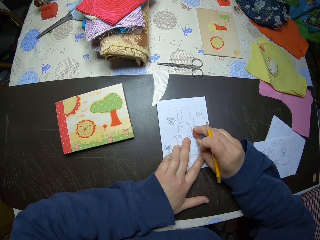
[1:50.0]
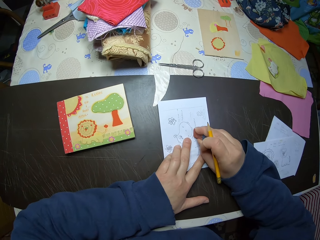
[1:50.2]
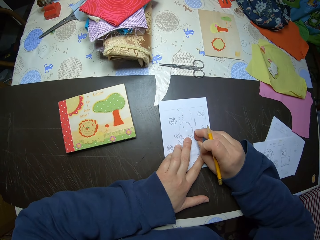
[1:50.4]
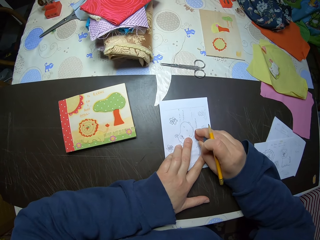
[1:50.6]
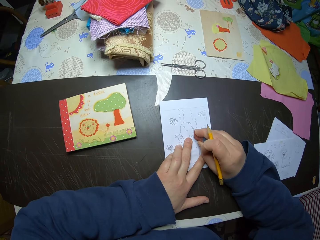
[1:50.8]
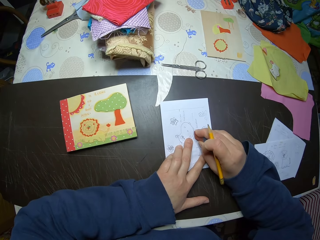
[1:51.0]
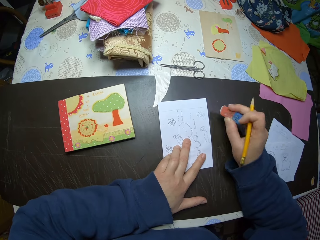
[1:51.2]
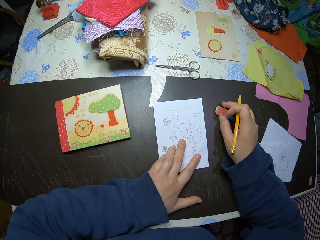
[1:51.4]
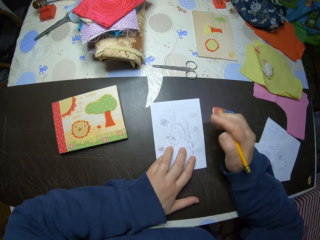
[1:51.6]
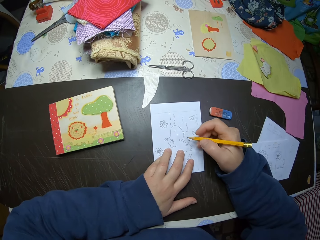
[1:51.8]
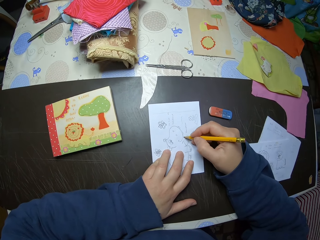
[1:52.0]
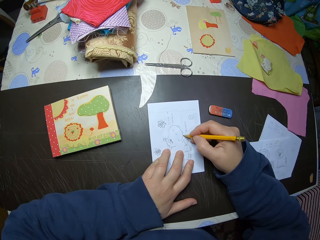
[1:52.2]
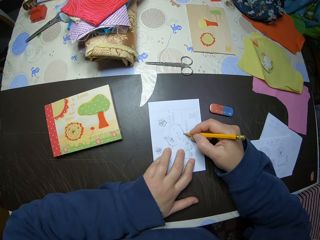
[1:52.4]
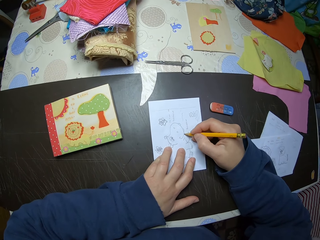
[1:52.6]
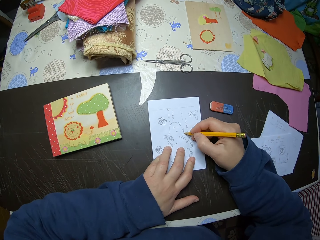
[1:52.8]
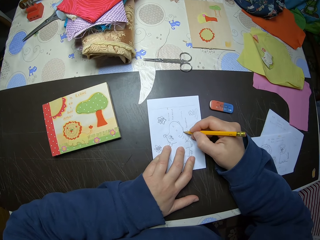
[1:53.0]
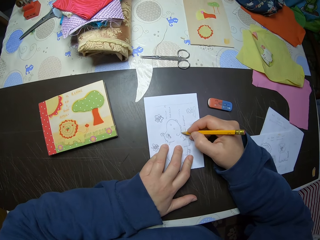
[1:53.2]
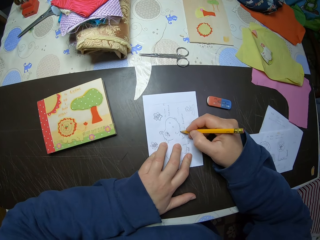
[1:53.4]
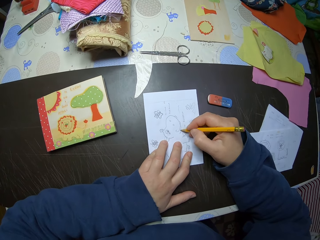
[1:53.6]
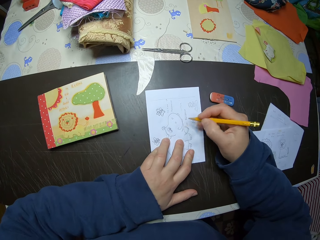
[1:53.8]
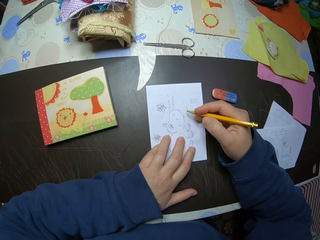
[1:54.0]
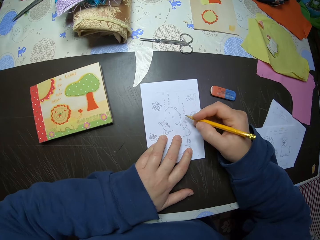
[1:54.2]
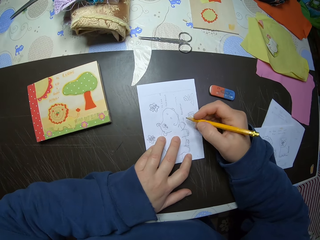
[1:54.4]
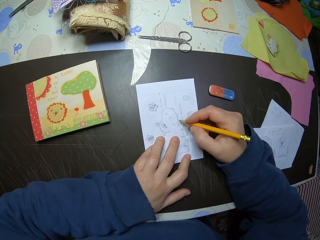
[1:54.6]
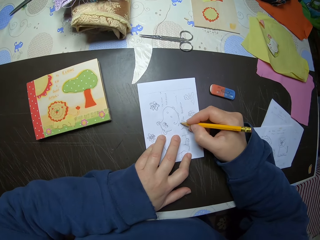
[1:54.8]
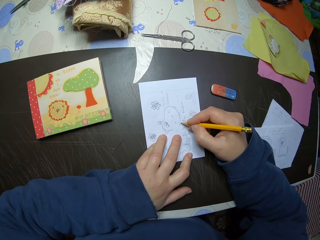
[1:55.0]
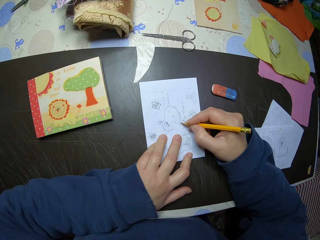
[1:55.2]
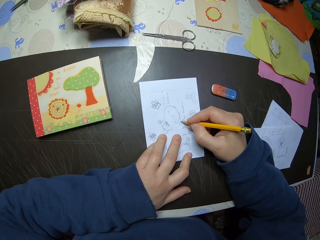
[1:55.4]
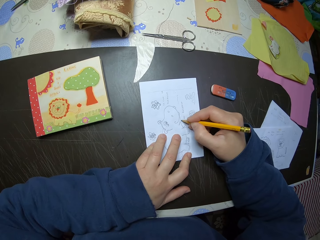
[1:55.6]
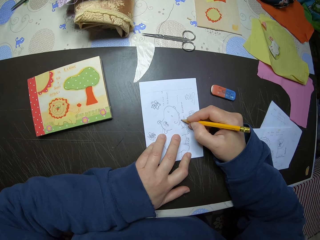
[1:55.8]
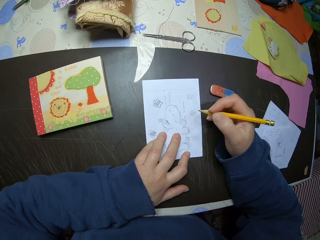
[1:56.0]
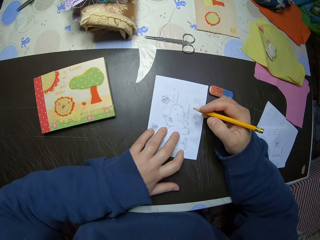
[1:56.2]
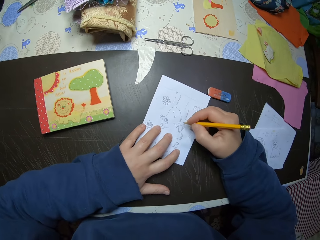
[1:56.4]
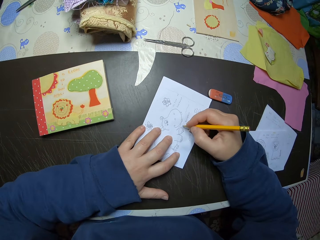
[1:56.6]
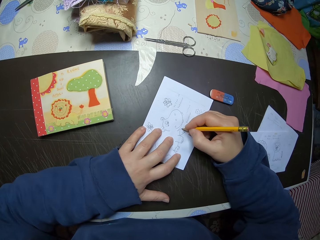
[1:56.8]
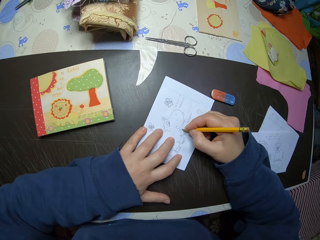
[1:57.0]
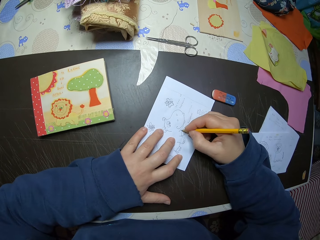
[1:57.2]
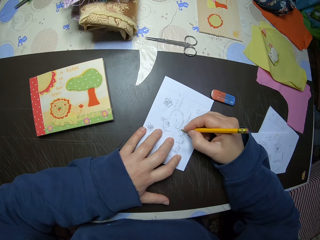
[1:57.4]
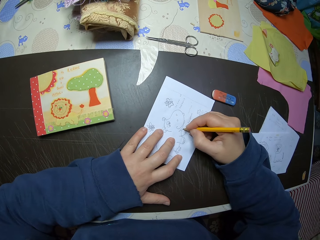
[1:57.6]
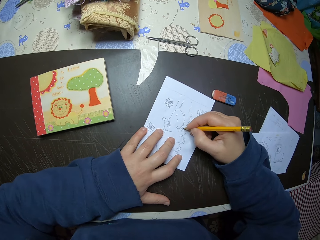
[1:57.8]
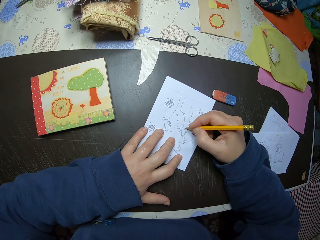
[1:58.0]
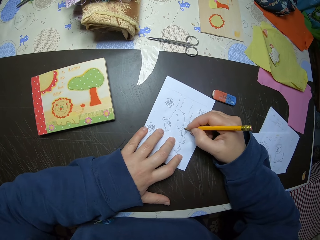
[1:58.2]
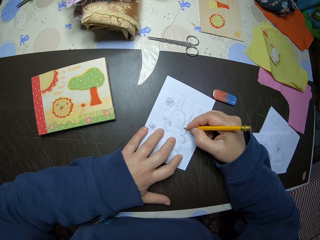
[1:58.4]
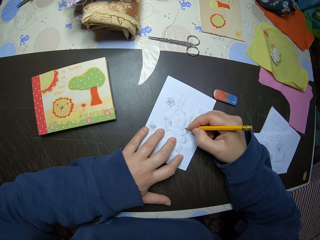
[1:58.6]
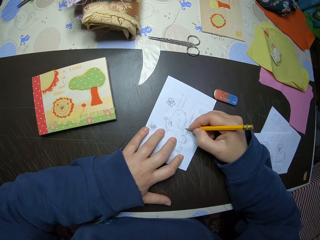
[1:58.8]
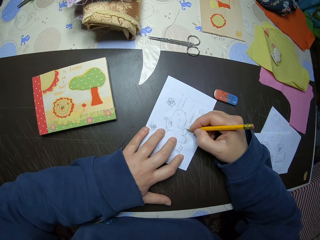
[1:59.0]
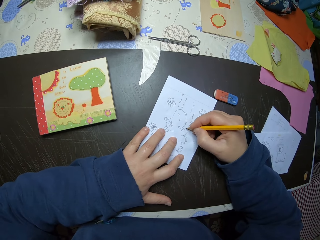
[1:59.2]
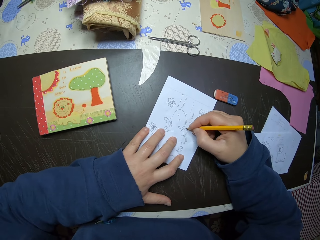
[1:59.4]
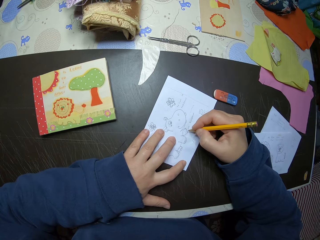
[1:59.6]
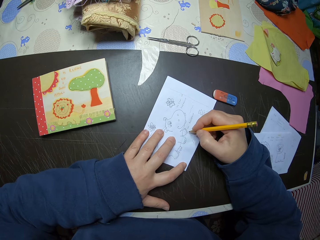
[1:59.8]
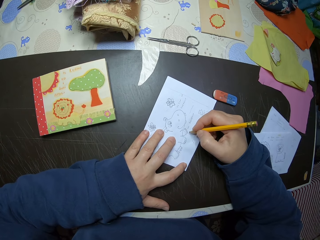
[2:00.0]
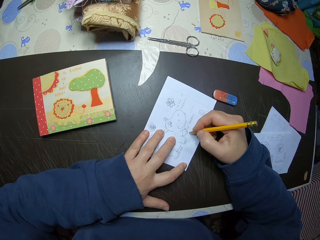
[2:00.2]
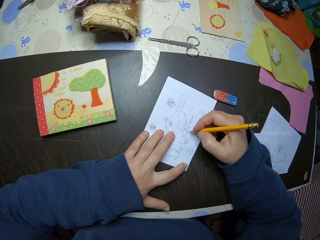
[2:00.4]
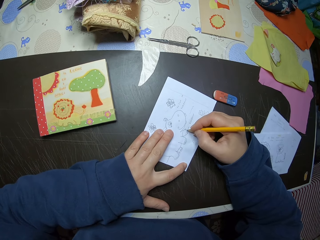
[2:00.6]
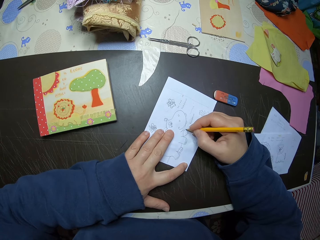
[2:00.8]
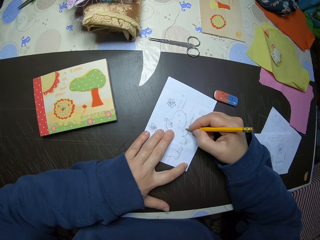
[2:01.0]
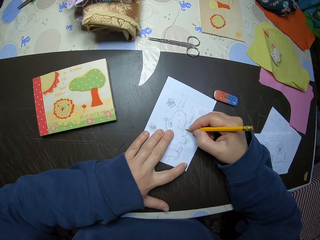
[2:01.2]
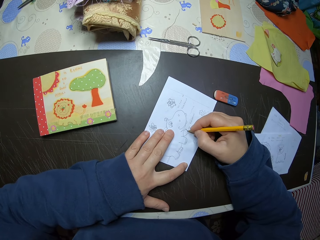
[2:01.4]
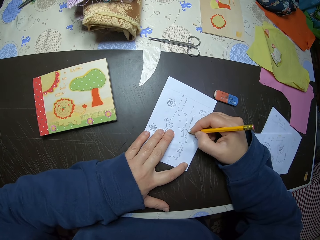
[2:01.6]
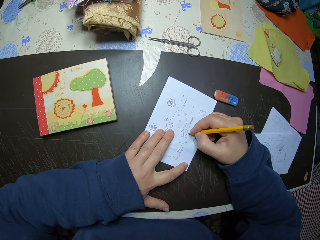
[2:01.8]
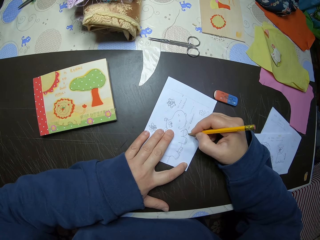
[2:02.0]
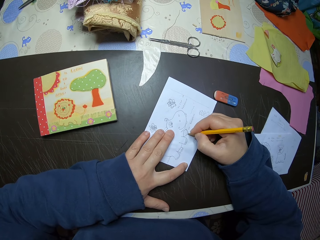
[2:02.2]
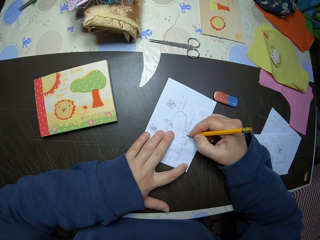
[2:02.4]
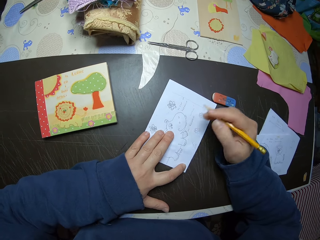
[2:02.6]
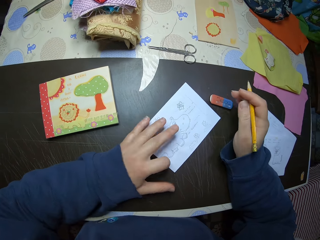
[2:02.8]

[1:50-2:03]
The camera wearer rubs the drawing on the paper. They drop the eraser on the table. They draw on the paper with the pencil. They move the paper on the table. They tilt the paper on the table. They draw on the paper.

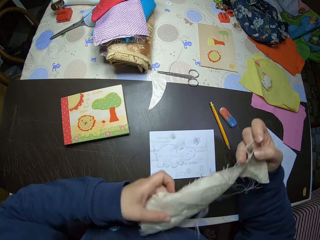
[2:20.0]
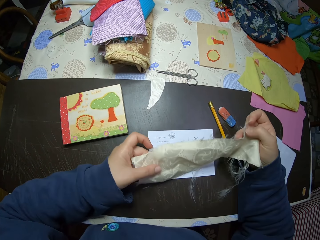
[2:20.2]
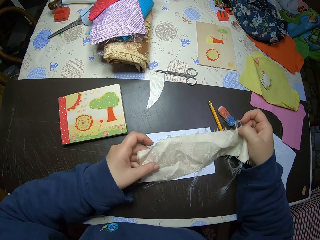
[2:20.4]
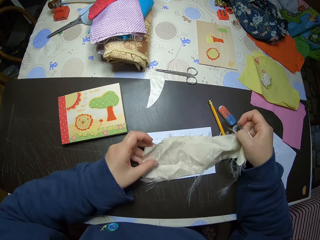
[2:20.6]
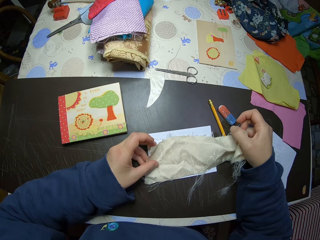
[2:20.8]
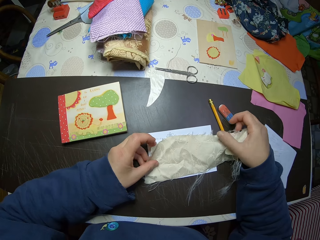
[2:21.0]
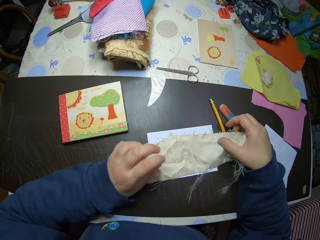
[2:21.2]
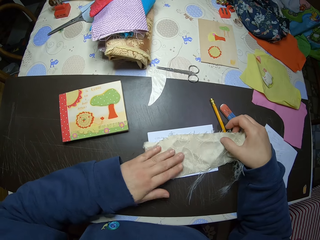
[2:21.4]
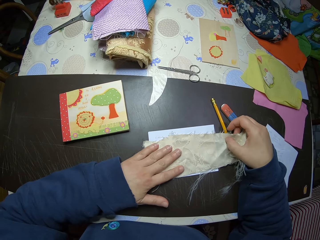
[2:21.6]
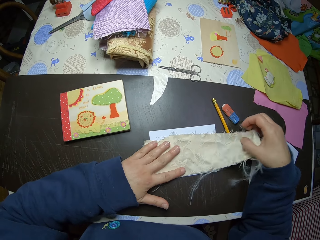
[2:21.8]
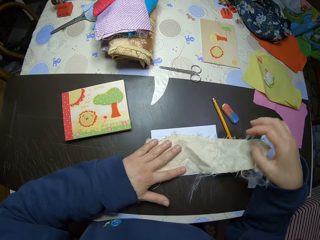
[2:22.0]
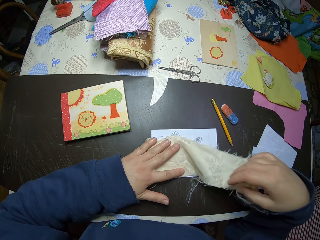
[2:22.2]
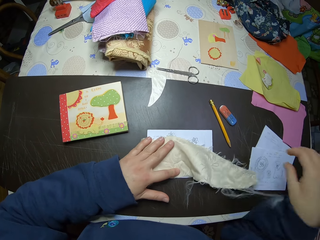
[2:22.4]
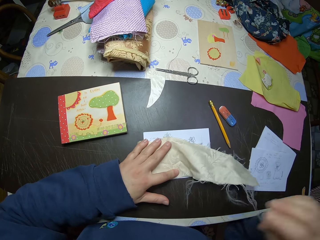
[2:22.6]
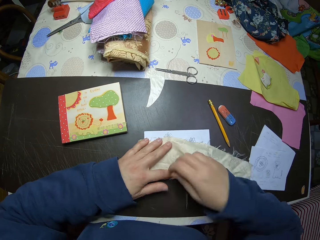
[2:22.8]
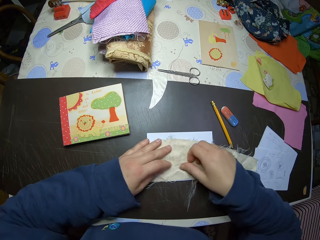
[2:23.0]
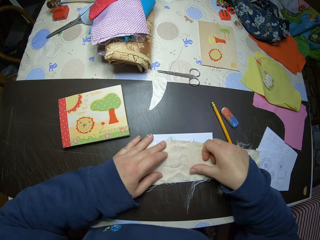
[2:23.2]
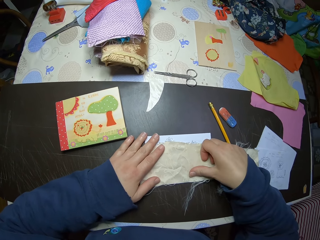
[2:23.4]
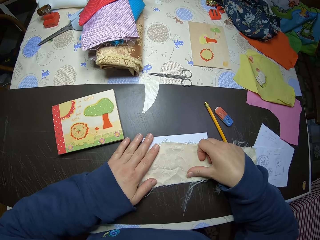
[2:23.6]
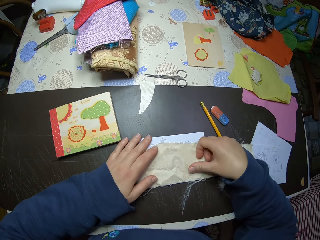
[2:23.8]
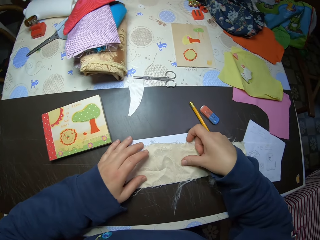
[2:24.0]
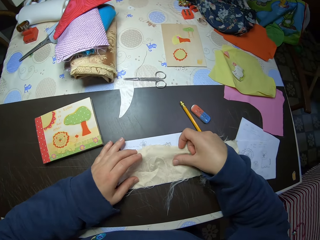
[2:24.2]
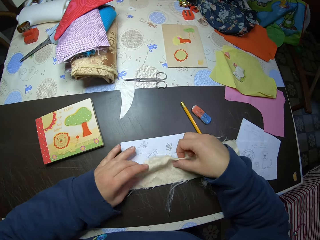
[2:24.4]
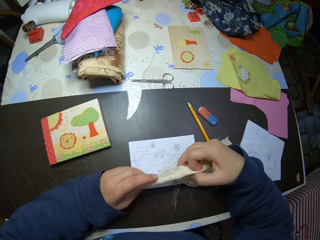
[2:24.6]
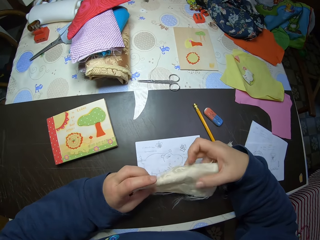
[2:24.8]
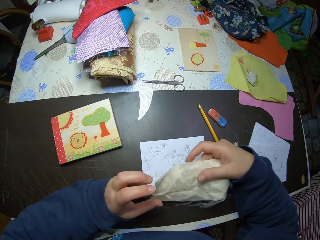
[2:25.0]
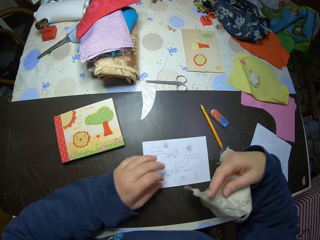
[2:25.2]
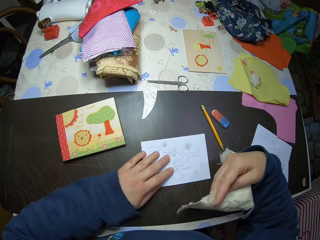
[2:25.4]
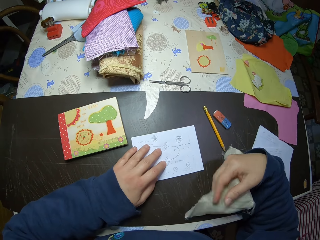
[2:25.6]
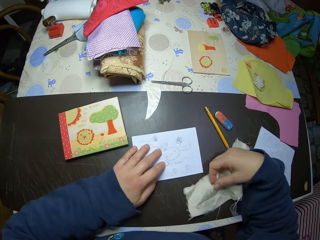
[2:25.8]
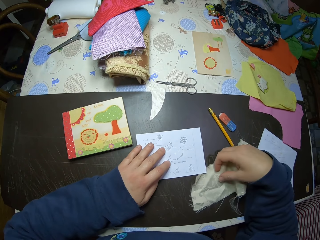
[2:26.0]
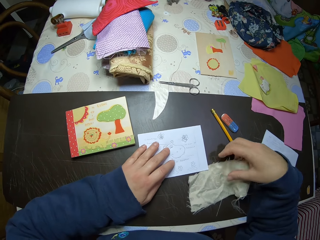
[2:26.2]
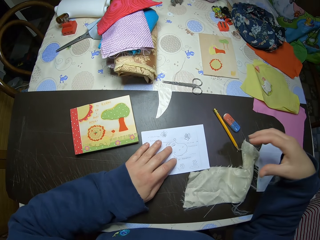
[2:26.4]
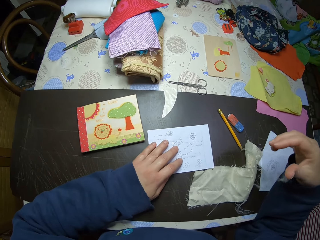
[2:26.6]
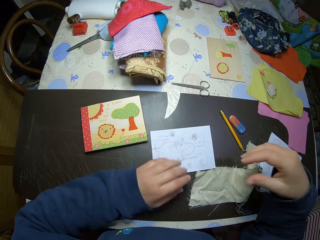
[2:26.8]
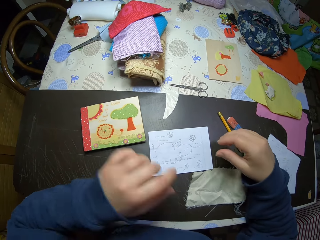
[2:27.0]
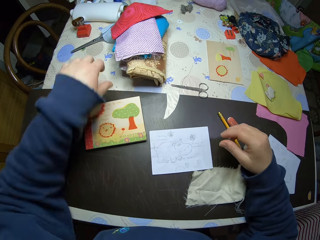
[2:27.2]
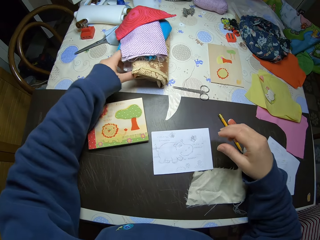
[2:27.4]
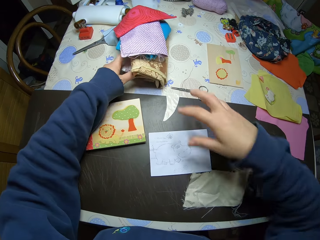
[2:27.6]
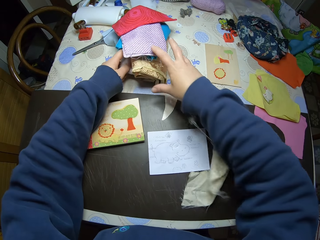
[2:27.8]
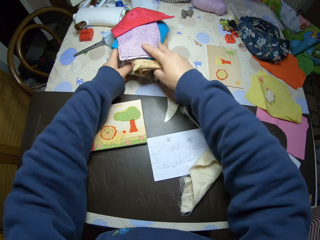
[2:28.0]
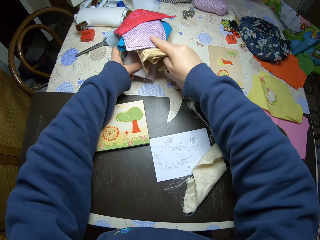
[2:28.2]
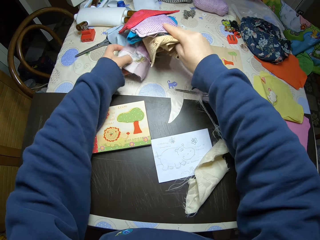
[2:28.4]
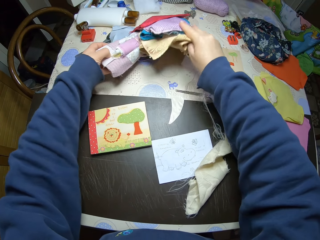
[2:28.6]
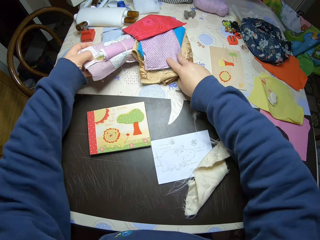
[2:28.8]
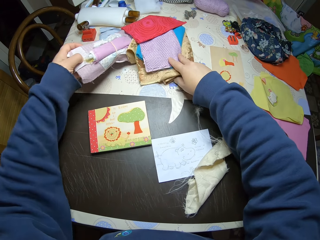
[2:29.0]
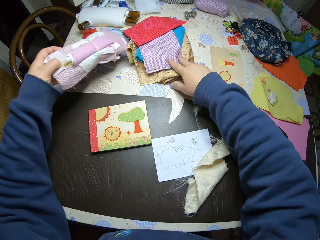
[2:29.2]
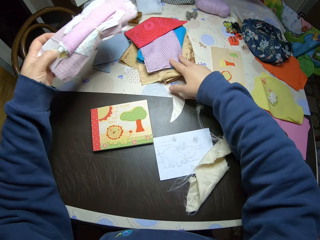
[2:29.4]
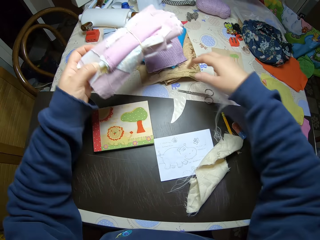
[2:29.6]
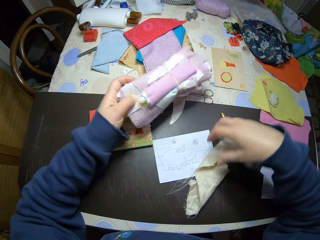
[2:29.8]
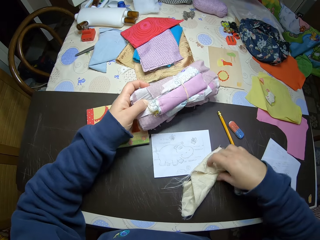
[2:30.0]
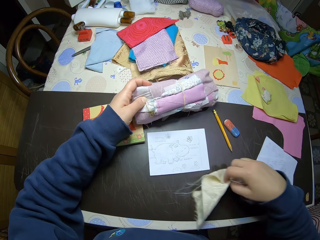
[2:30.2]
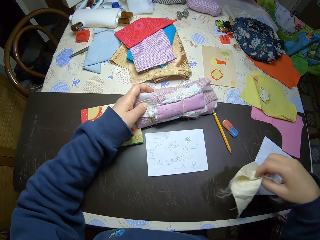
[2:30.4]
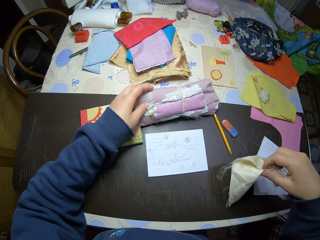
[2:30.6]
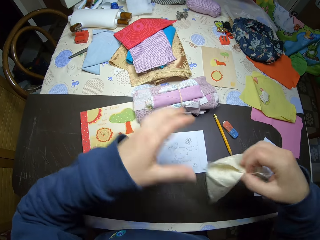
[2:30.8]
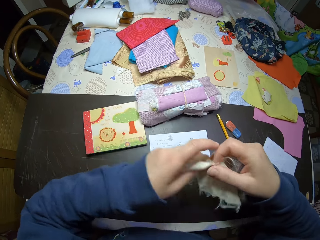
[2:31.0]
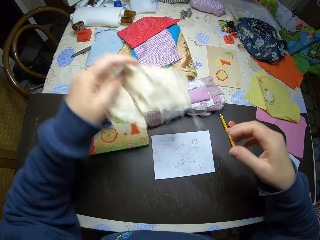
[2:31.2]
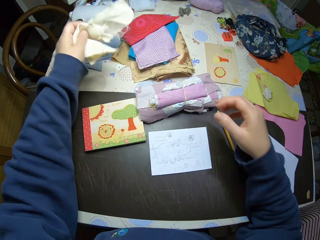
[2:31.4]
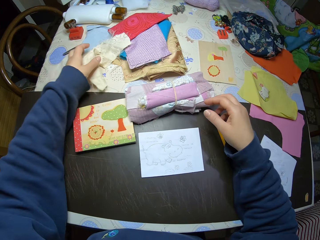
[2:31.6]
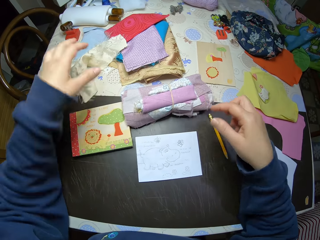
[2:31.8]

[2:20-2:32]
The camera wearer spreads the piece of cloth on the paper. They hold down the piece of cloth on the paper, lift the piece of cloth from the paper and fold the piece of cloth. They move the paper on the table. They hold the piece of cloth with one hand. They put the piece of cloth on the table. They pick out tied pieces of cloth under some pieces of cloth, from the bottom pile. They hold the tied pieces of cloth. They hold the pile. They pick up the piece of cloth on the table. They drop the tied pieces of cloth on the table. They hold the piece of cloth with the other hand. They drop the piece of cloth on the other side of the table.
